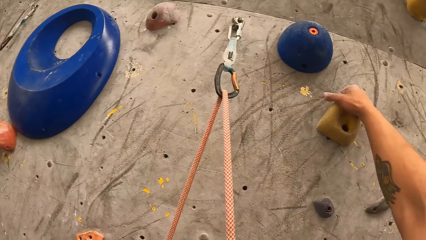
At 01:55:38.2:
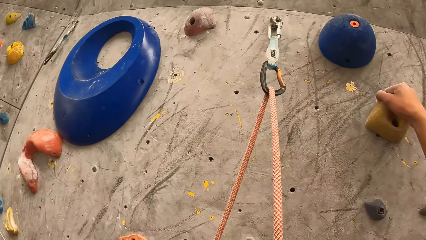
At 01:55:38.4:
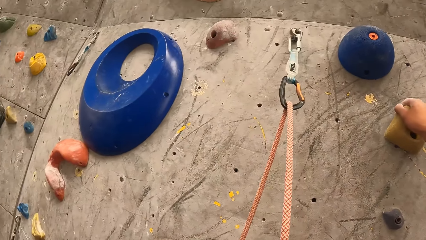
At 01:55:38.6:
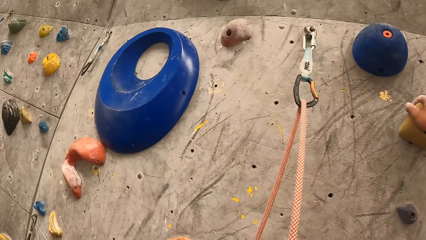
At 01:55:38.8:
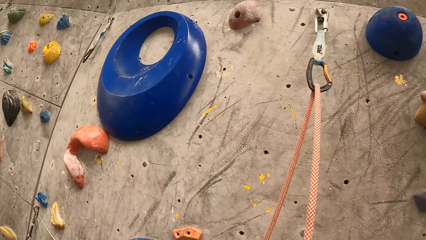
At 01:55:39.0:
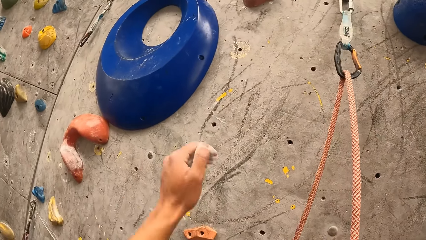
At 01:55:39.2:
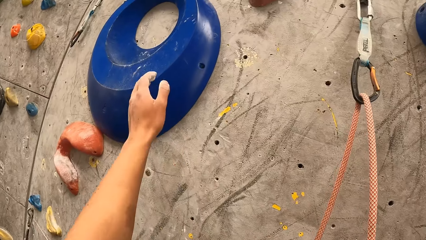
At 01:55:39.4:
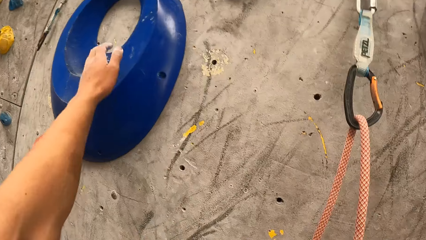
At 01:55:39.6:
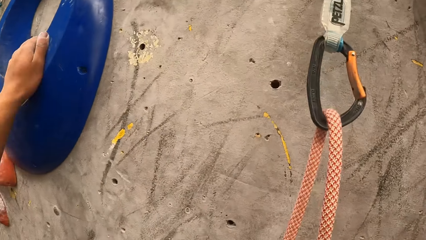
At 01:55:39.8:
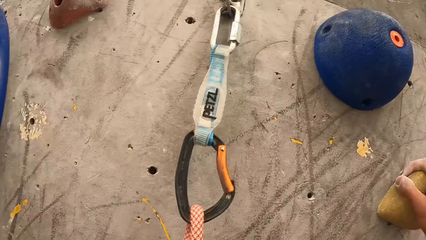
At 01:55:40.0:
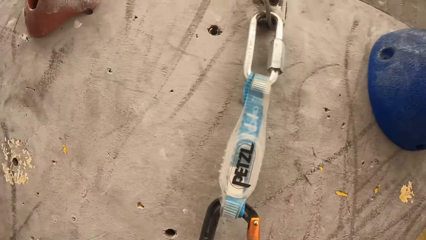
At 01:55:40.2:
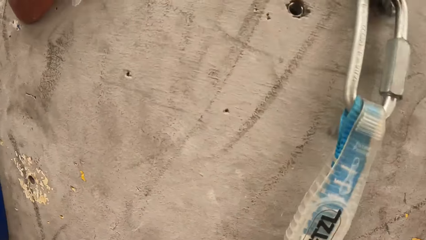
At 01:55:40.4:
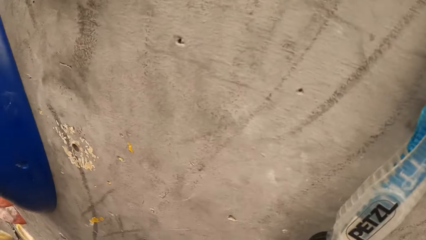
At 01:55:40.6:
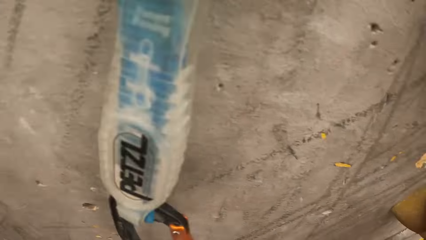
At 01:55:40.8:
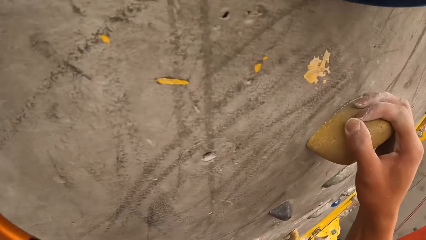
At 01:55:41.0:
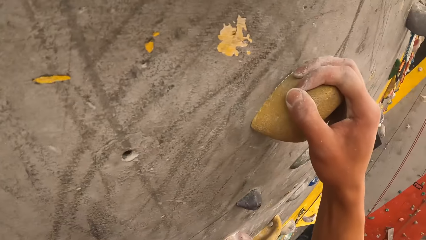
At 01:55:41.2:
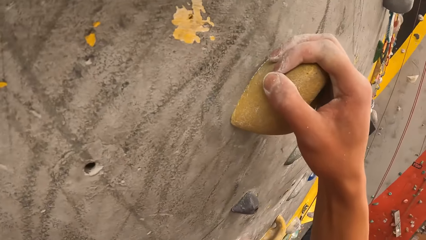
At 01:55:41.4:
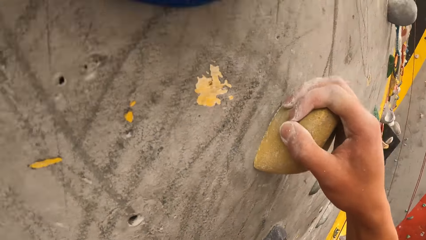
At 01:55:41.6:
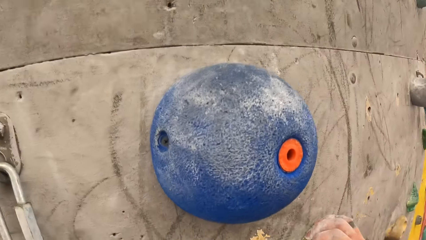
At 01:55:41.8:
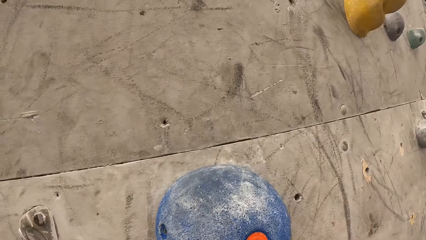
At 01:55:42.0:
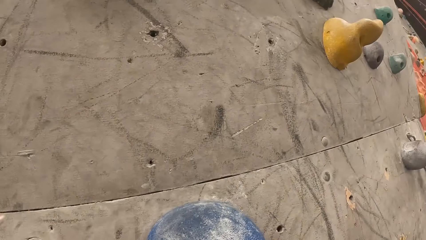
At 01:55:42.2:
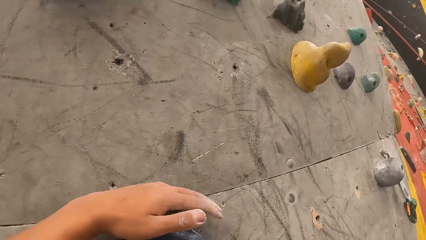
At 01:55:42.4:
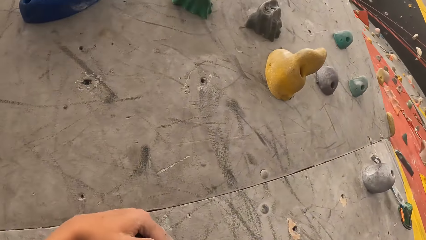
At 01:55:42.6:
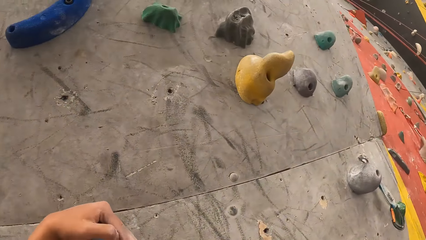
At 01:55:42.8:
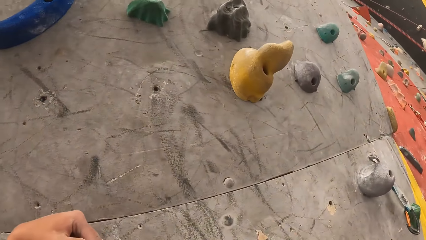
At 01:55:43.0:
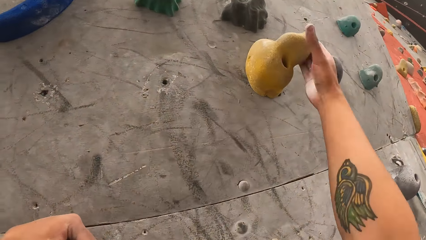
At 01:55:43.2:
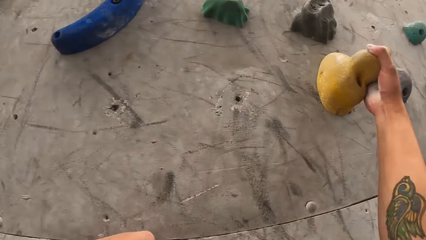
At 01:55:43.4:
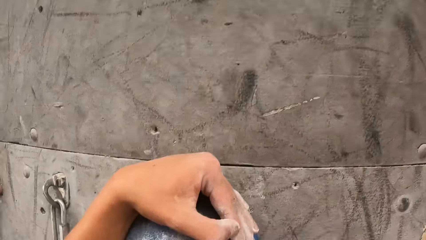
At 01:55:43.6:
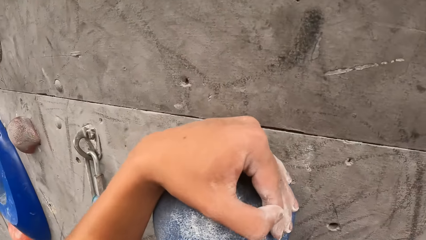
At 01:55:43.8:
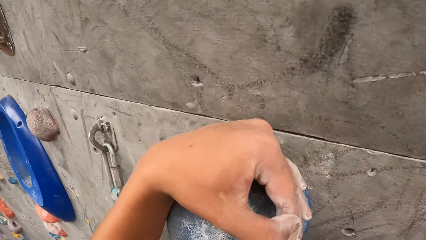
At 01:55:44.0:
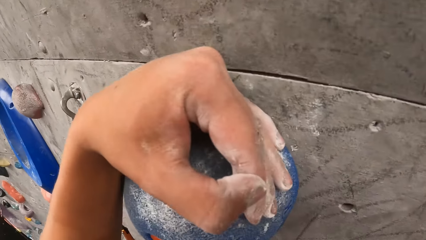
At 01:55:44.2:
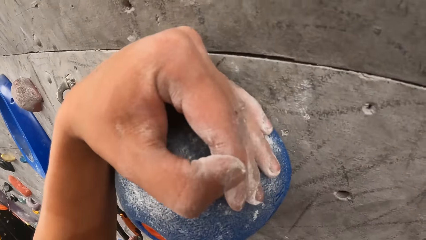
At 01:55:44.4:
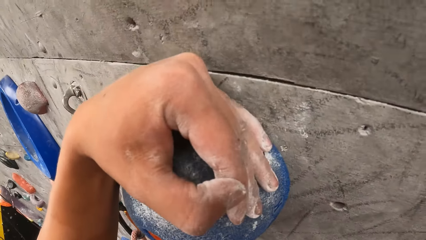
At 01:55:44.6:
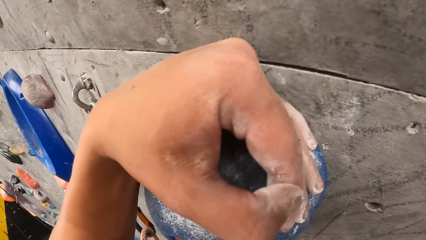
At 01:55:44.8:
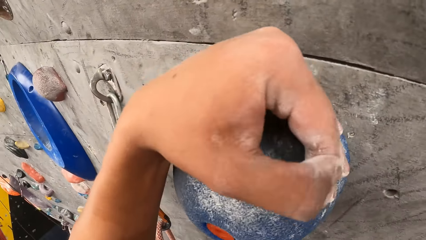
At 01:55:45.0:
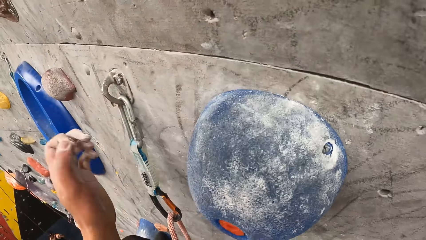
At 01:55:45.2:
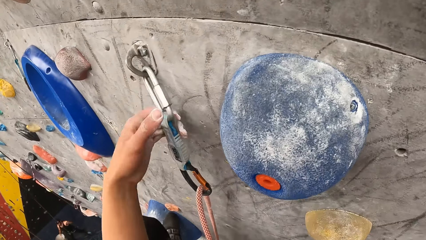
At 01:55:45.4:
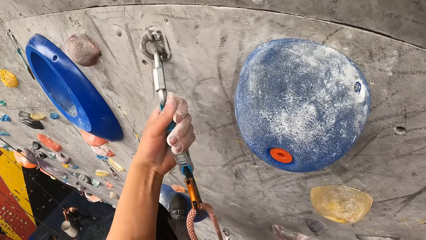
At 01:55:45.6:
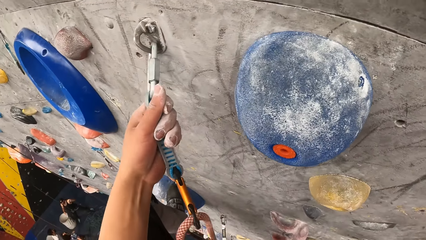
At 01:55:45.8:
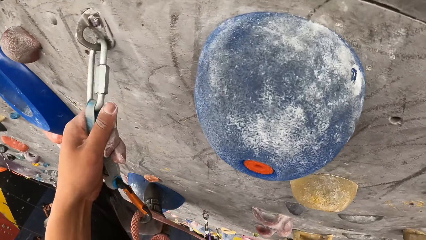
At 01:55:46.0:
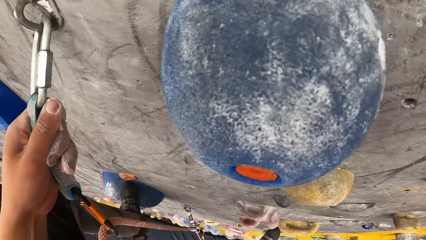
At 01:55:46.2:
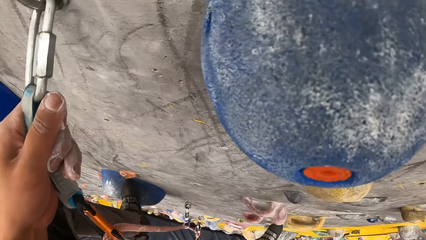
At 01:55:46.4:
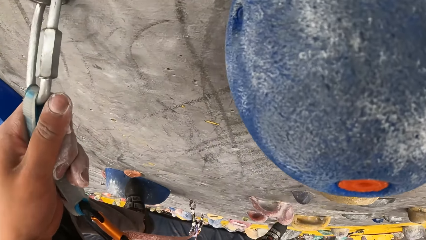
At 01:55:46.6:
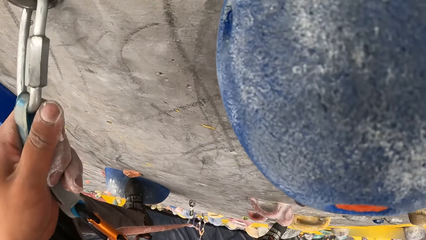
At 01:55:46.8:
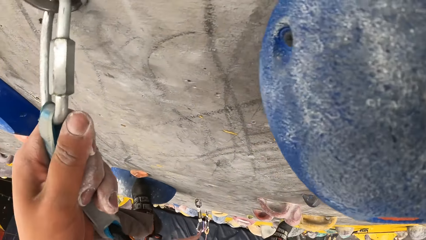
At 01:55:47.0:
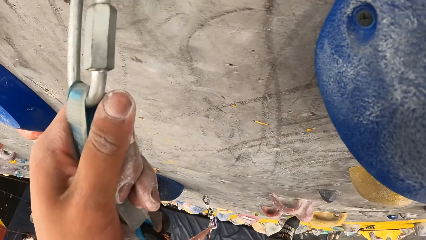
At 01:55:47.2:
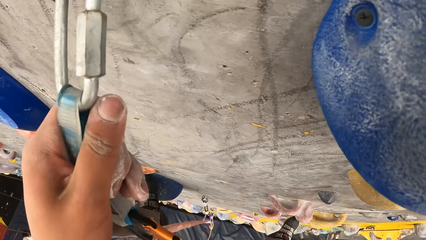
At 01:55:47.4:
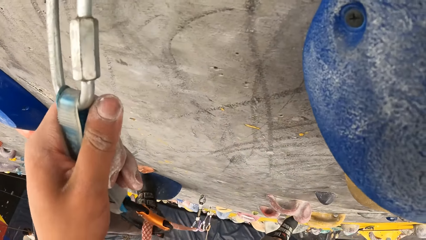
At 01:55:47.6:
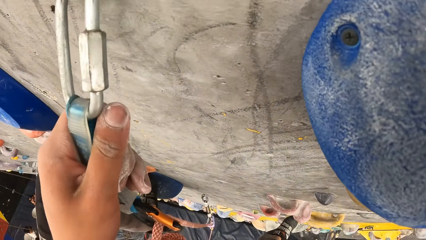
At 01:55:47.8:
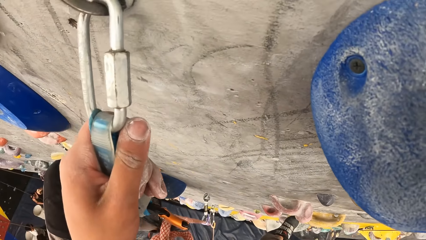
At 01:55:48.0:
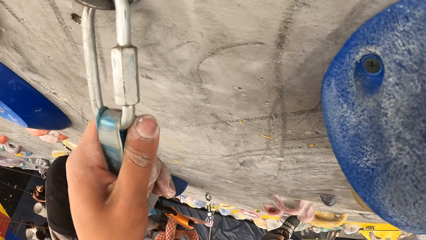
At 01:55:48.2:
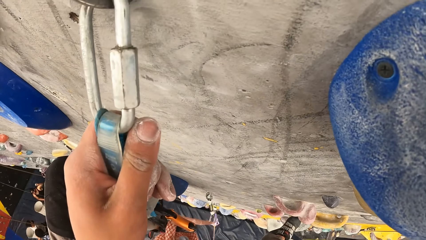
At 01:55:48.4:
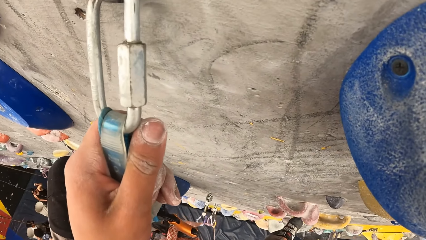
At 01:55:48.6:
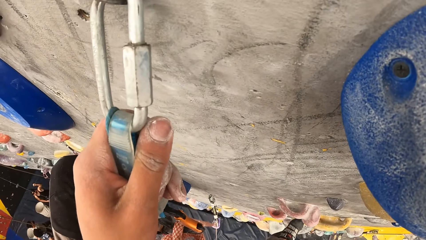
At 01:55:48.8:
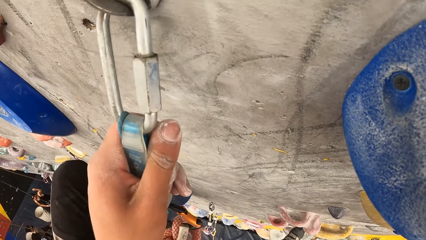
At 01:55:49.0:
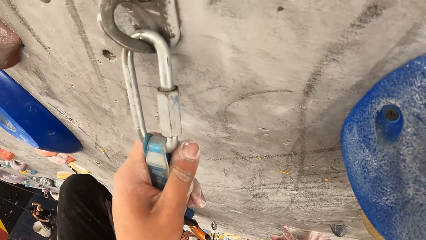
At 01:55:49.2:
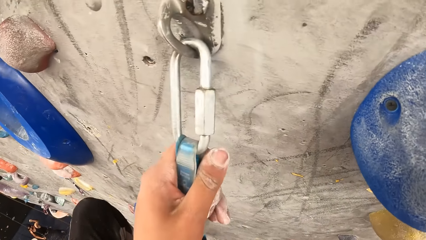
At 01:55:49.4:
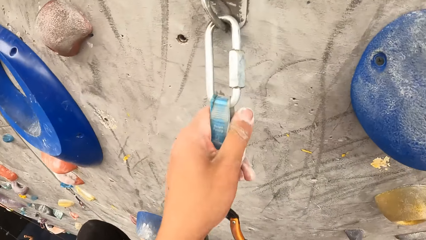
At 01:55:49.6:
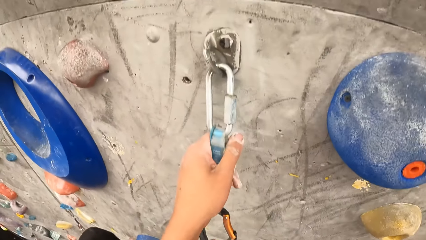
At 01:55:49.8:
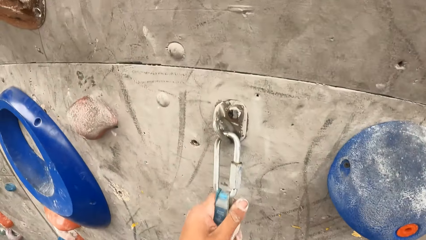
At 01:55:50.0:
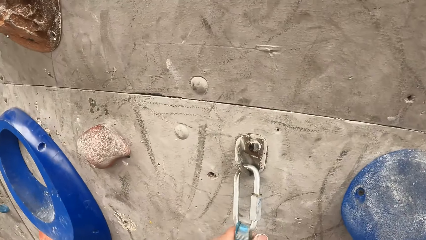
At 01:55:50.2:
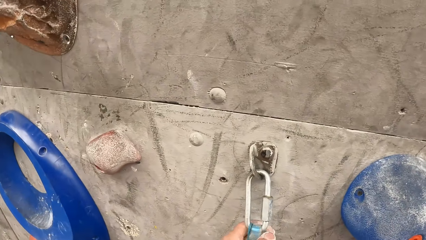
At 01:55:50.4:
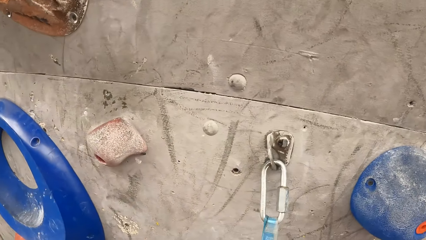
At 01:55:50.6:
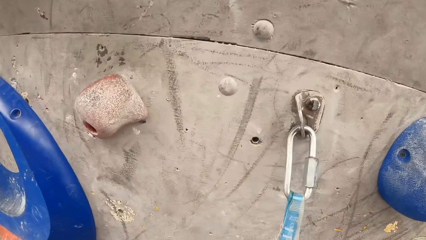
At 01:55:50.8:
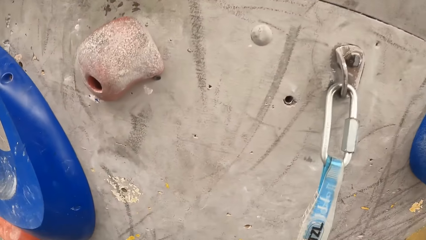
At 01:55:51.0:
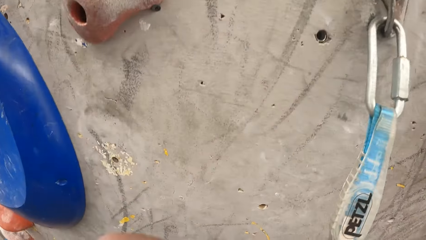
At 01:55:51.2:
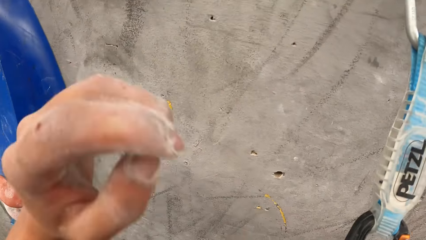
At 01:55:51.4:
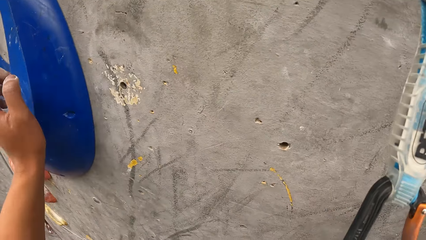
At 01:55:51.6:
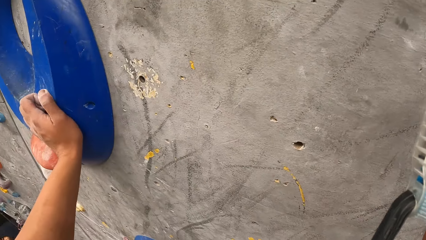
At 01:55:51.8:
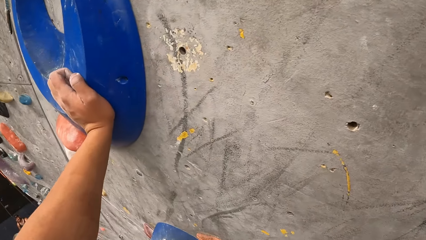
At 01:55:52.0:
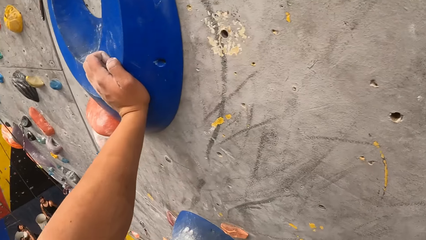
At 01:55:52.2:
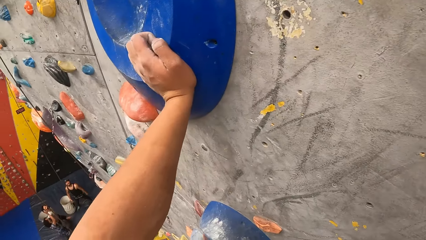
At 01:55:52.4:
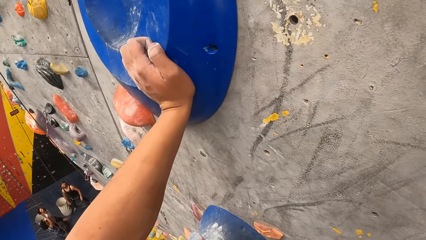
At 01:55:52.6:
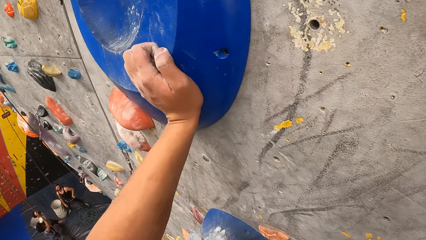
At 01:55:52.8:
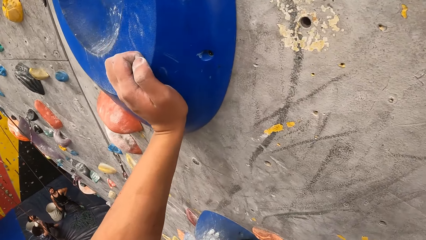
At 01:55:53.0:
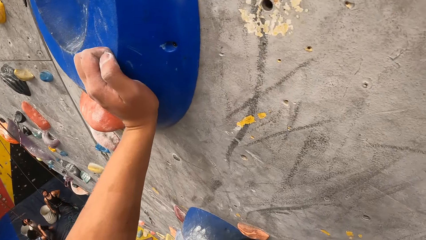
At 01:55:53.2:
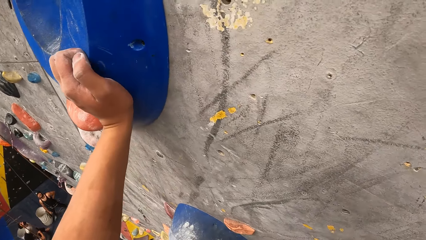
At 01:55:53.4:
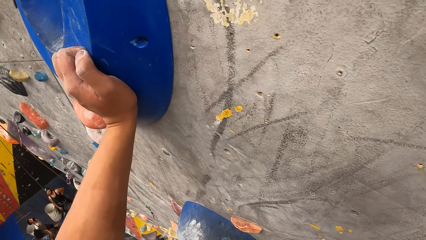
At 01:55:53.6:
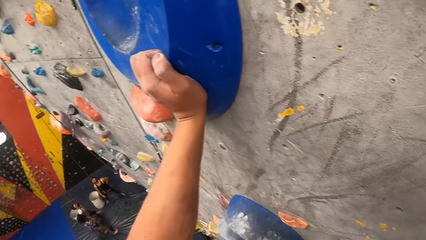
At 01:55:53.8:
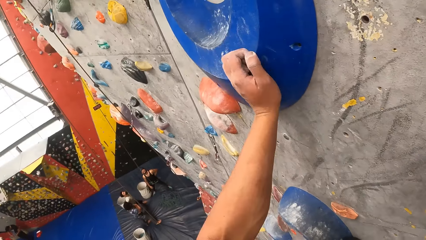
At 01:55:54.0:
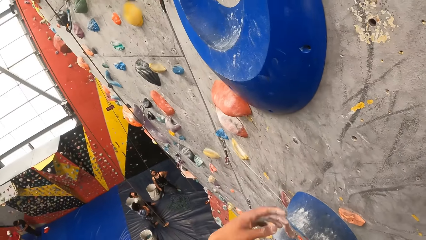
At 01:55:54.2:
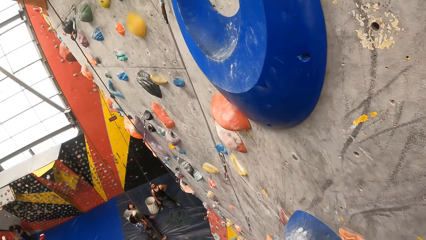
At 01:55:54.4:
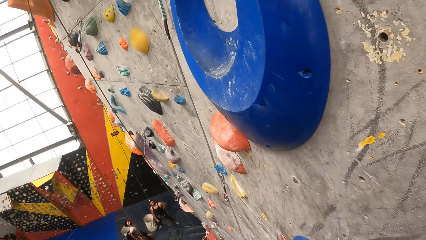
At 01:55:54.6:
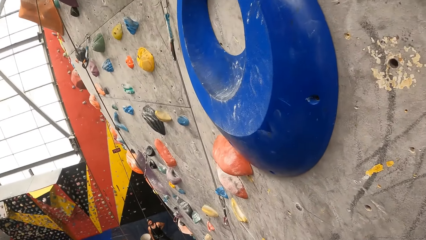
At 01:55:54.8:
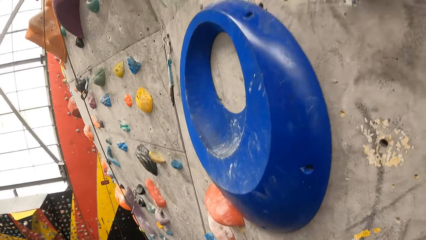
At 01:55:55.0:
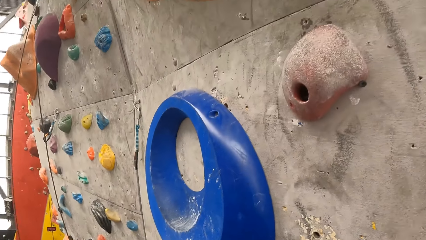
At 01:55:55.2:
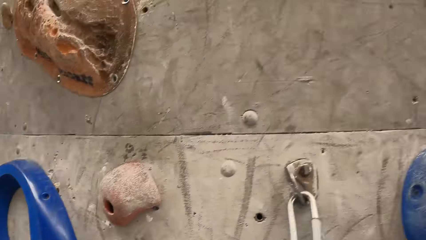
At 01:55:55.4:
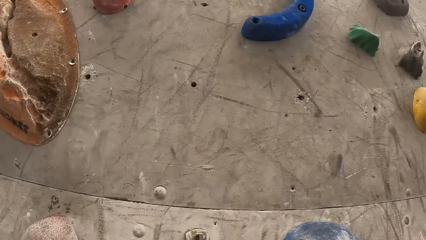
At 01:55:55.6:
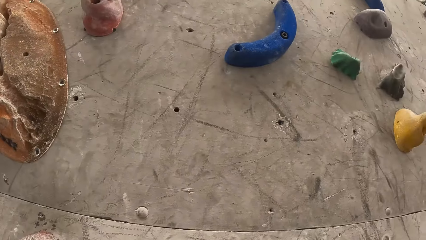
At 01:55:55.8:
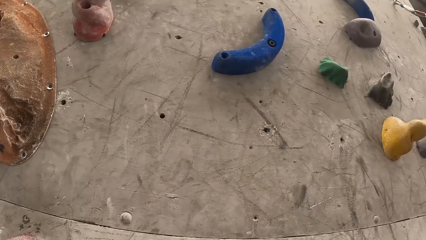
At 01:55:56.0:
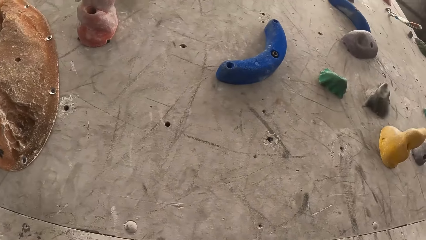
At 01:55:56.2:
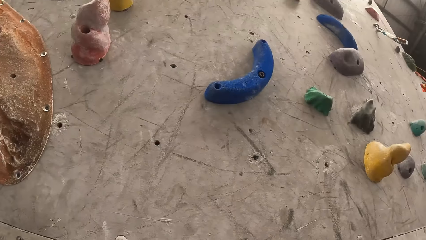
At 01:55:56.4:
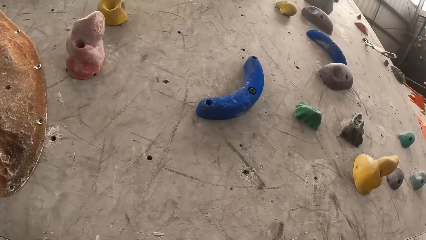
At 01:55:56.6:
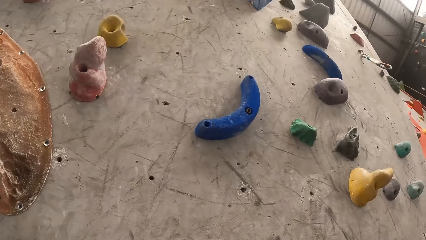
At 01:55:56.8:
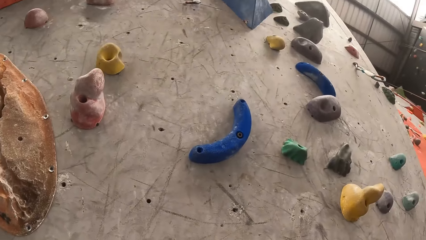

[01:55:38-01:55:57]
The camera wearer climbs the bouldering wall. They hold the hook to the rope. They hold the climbing hold. They look around.
